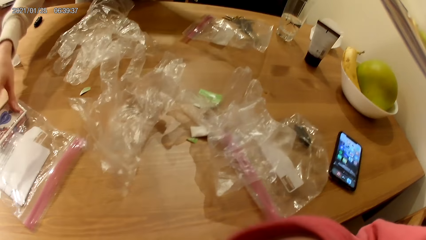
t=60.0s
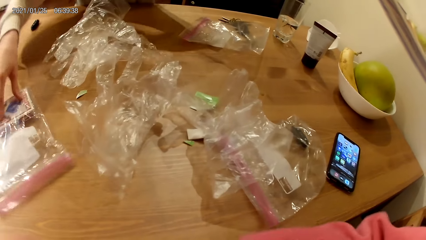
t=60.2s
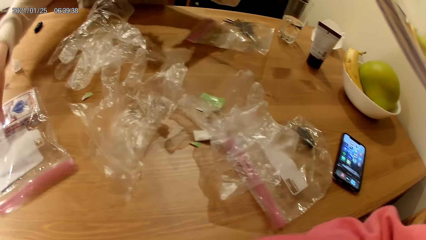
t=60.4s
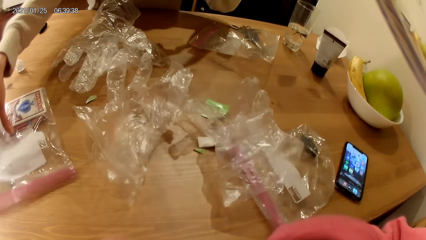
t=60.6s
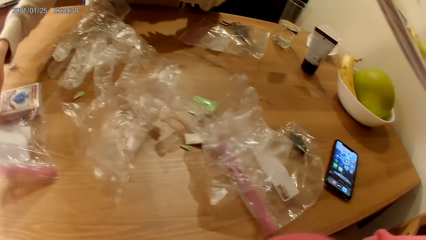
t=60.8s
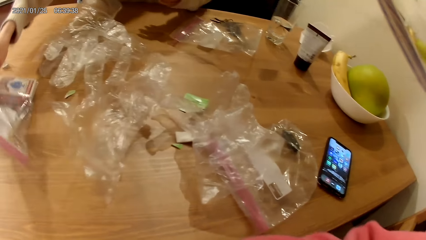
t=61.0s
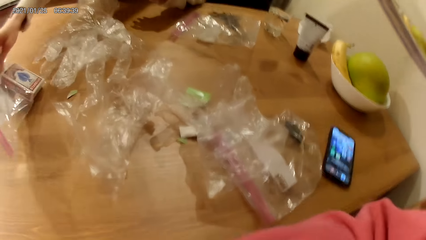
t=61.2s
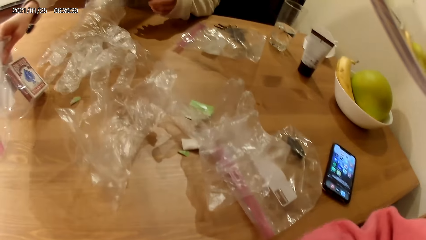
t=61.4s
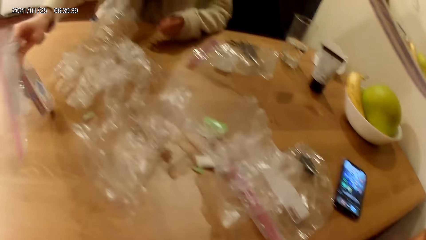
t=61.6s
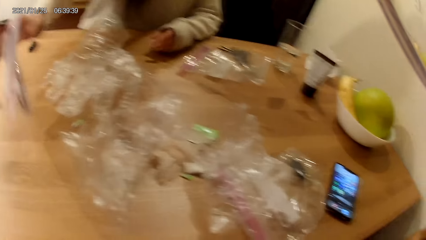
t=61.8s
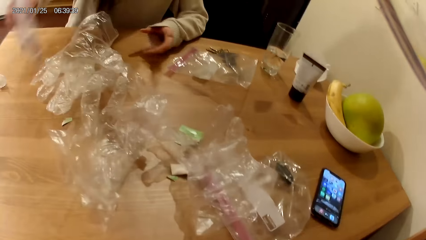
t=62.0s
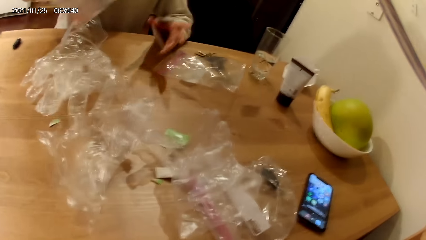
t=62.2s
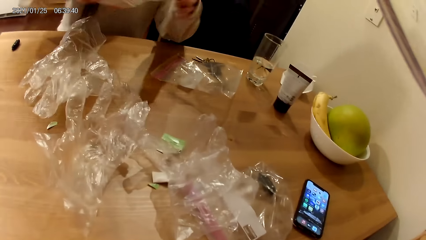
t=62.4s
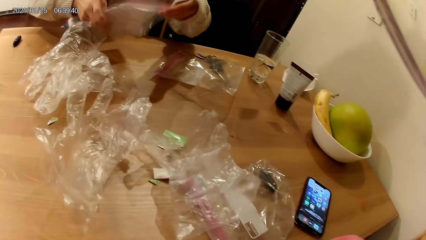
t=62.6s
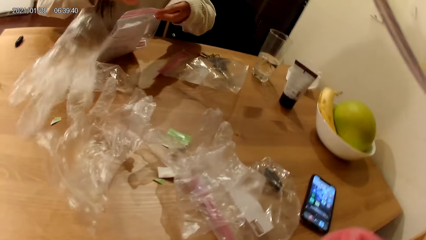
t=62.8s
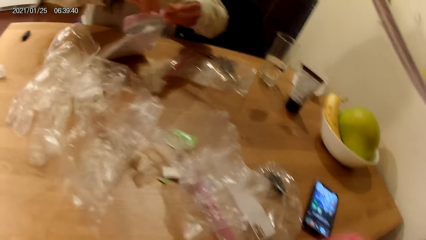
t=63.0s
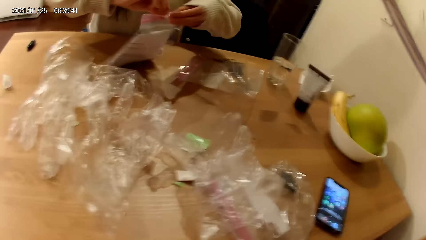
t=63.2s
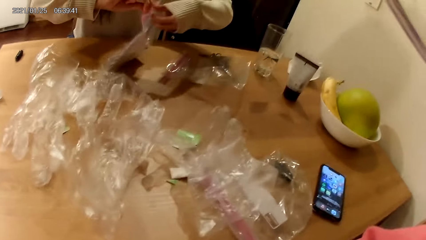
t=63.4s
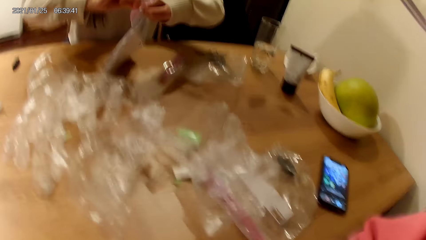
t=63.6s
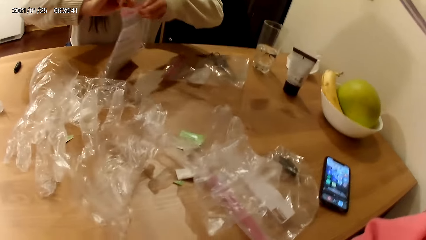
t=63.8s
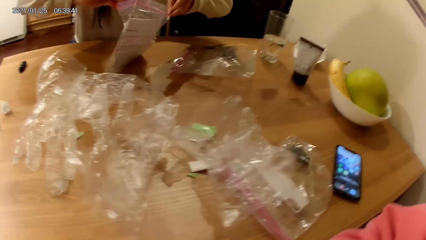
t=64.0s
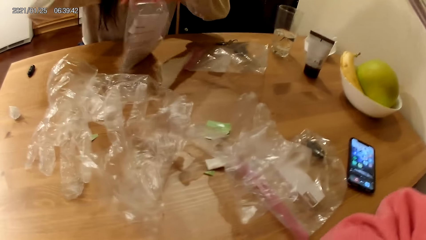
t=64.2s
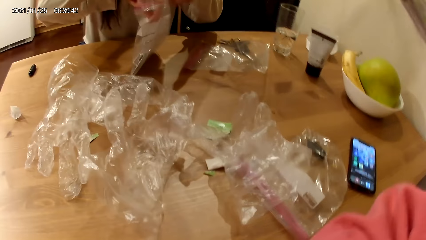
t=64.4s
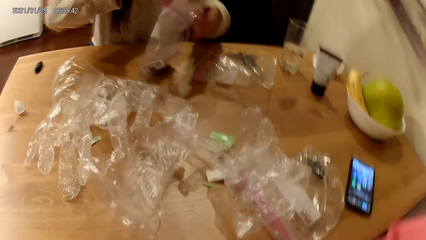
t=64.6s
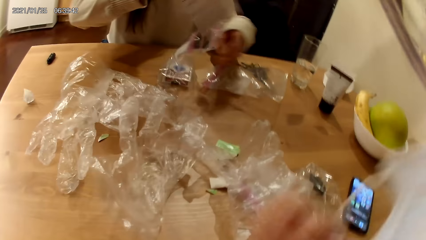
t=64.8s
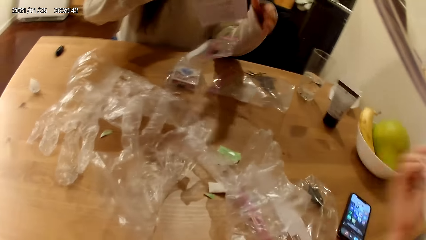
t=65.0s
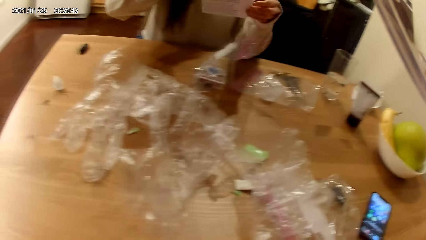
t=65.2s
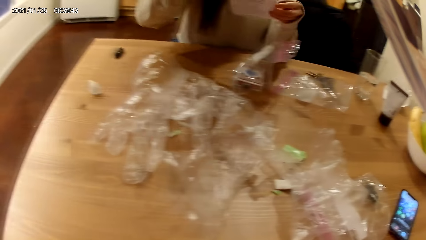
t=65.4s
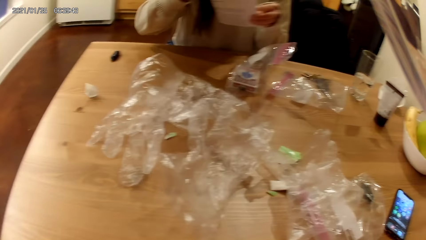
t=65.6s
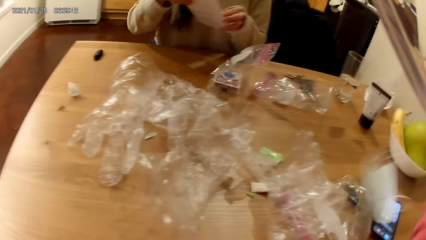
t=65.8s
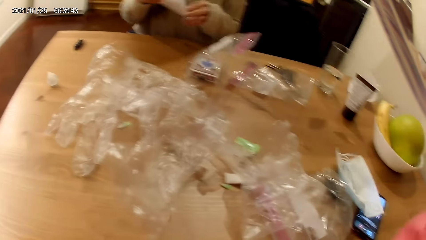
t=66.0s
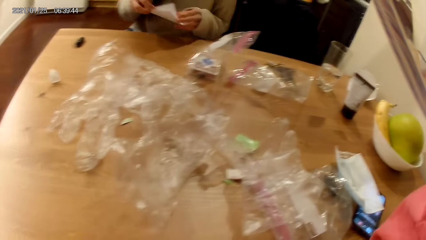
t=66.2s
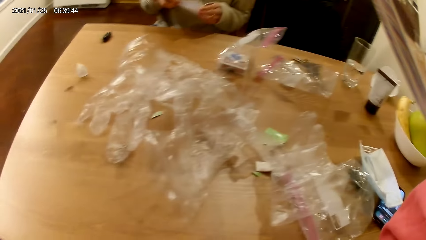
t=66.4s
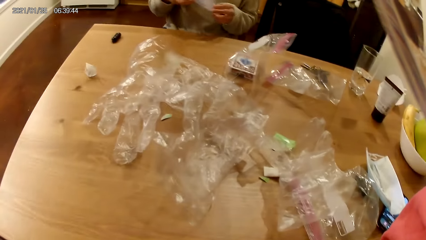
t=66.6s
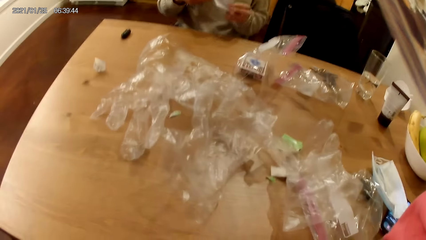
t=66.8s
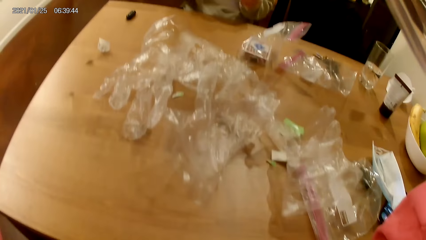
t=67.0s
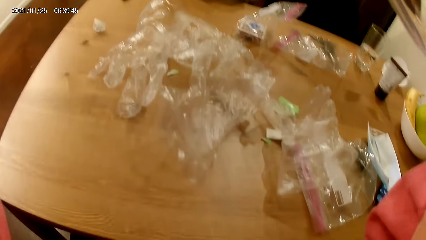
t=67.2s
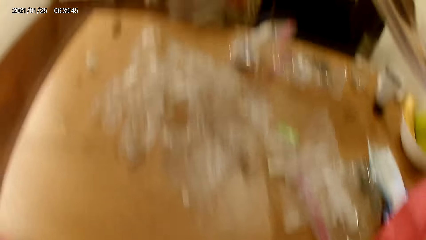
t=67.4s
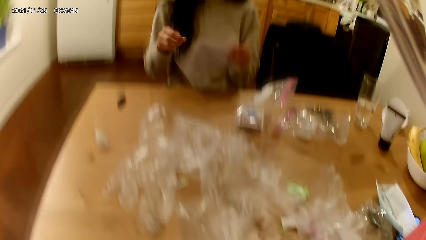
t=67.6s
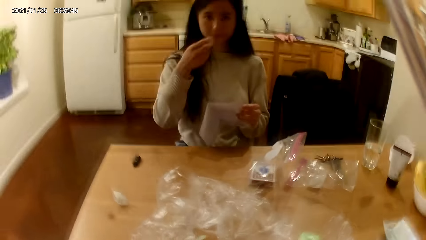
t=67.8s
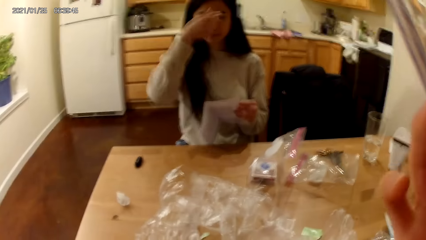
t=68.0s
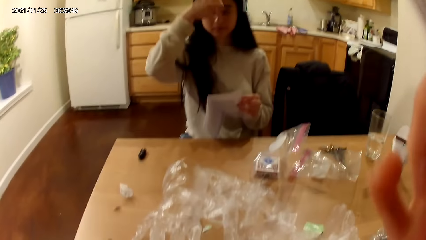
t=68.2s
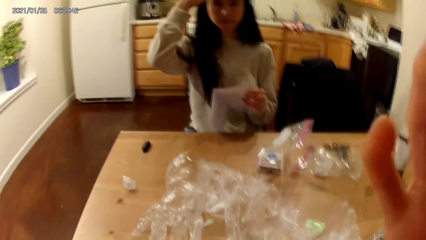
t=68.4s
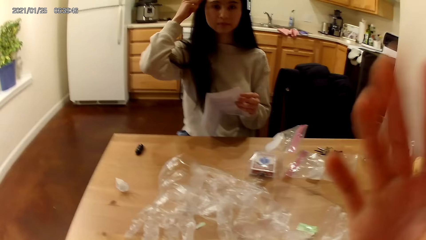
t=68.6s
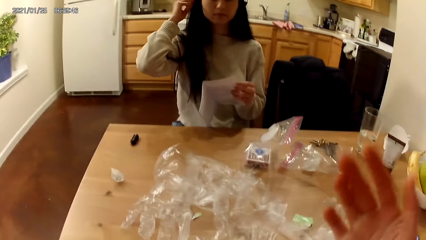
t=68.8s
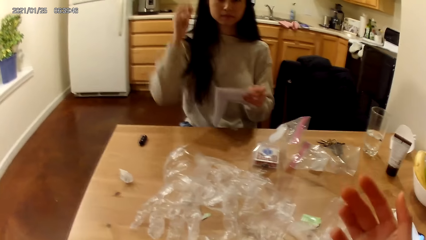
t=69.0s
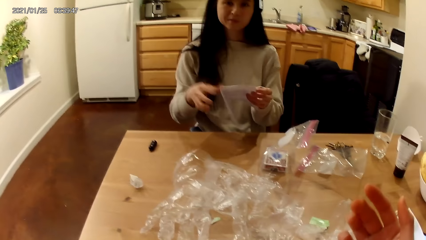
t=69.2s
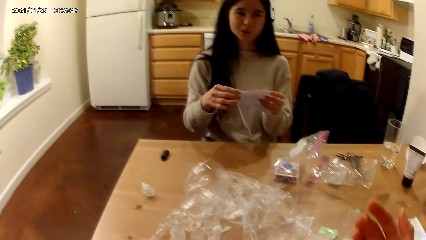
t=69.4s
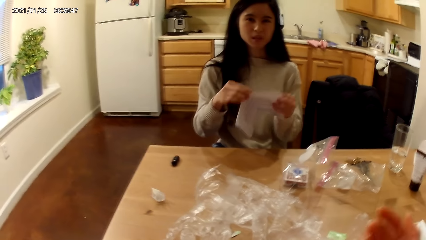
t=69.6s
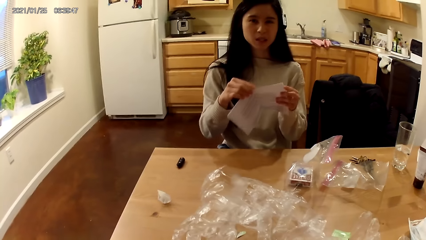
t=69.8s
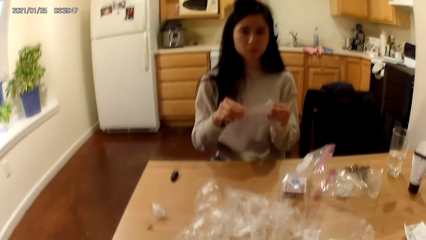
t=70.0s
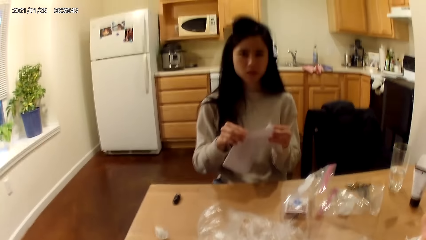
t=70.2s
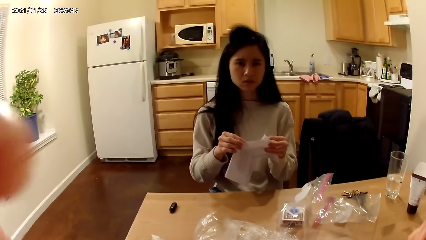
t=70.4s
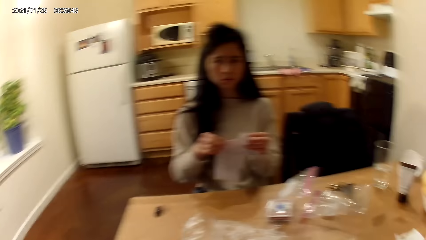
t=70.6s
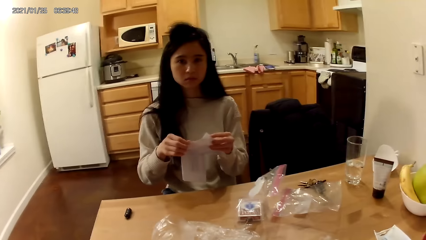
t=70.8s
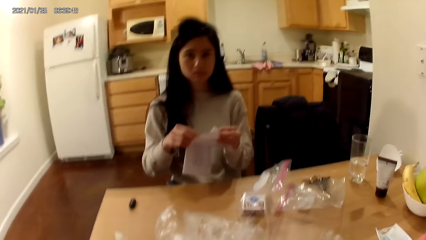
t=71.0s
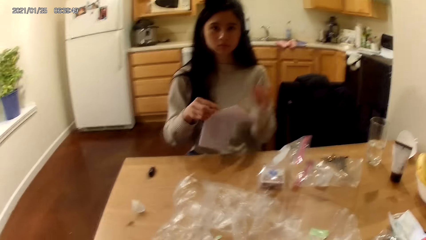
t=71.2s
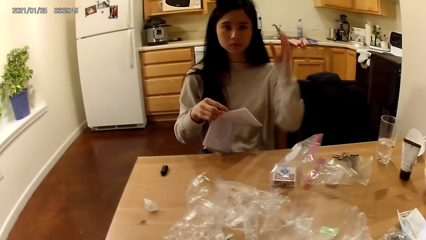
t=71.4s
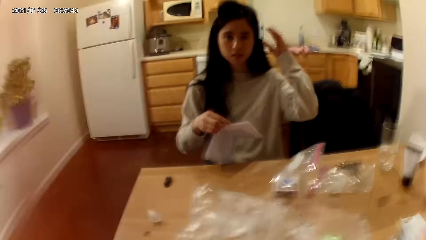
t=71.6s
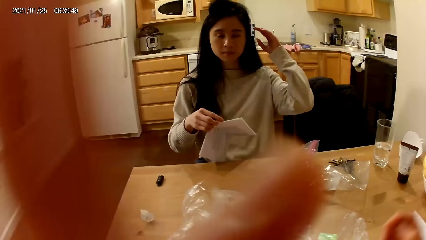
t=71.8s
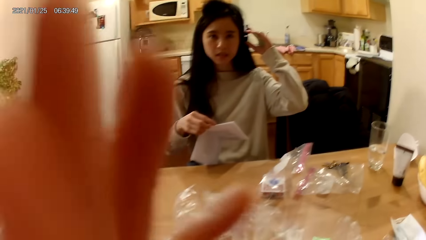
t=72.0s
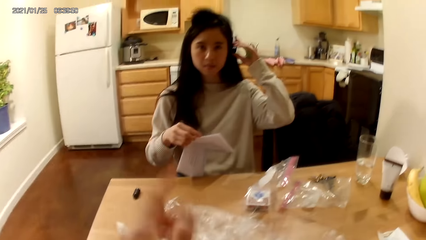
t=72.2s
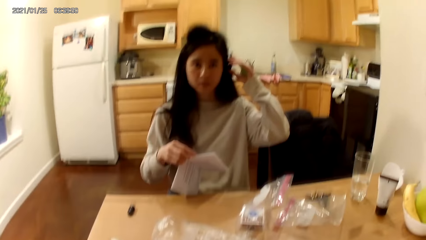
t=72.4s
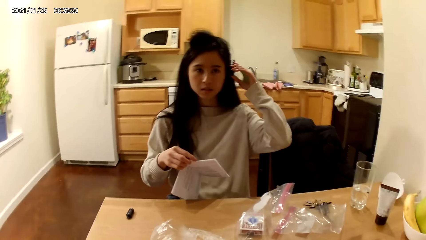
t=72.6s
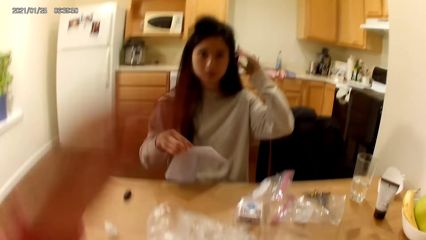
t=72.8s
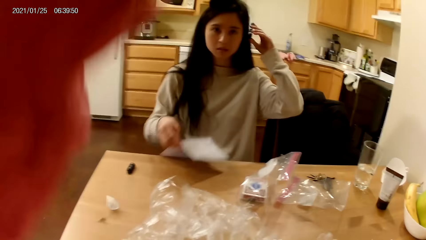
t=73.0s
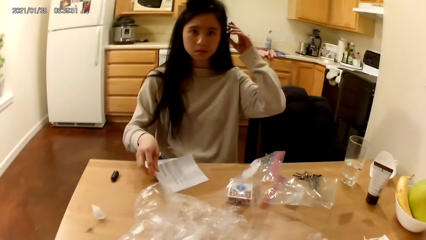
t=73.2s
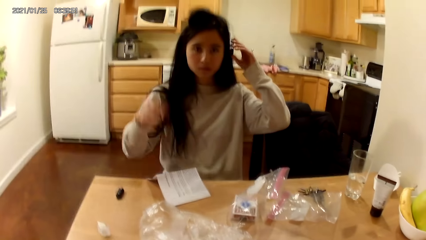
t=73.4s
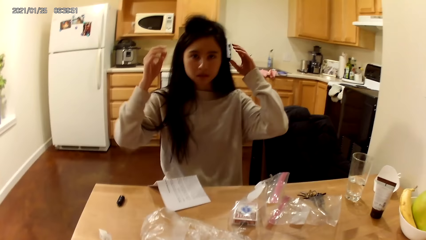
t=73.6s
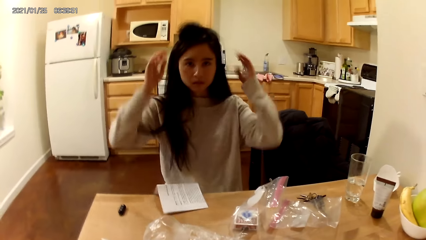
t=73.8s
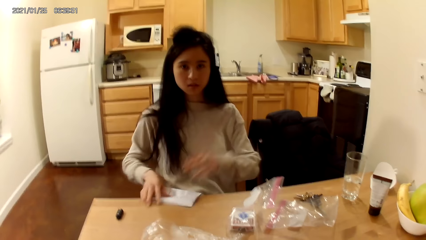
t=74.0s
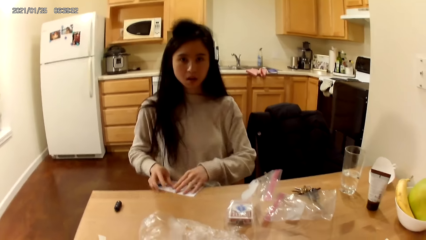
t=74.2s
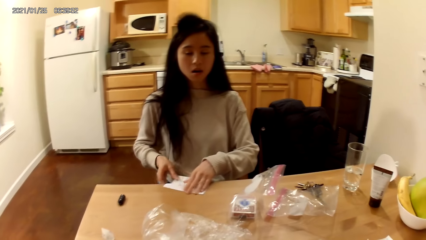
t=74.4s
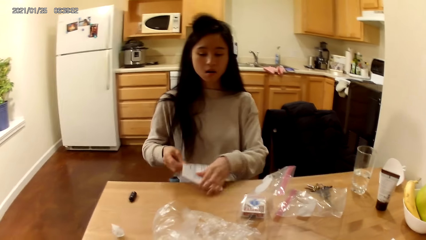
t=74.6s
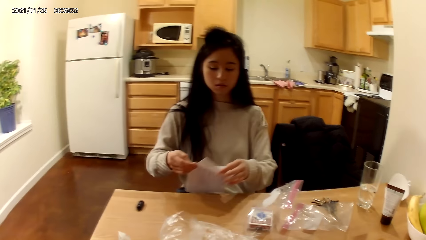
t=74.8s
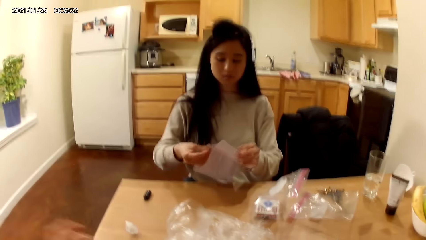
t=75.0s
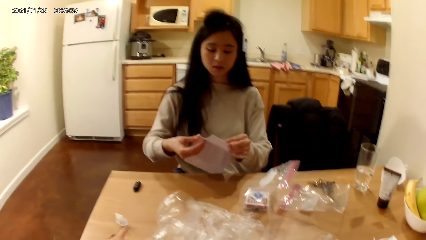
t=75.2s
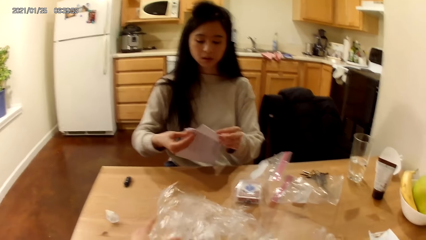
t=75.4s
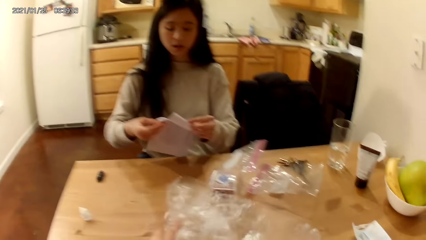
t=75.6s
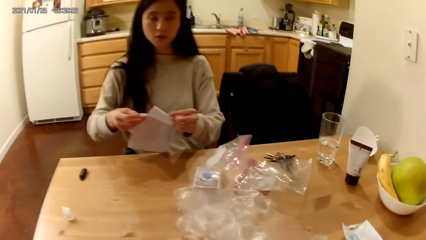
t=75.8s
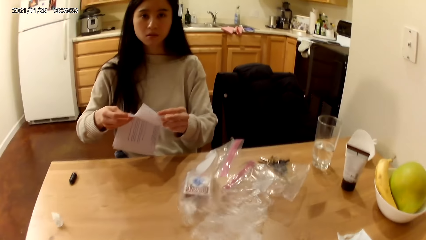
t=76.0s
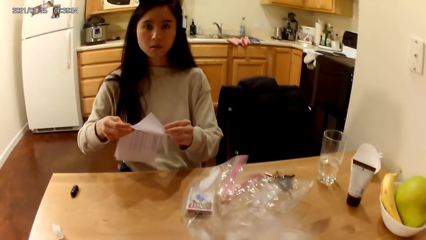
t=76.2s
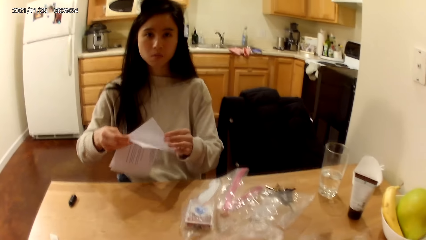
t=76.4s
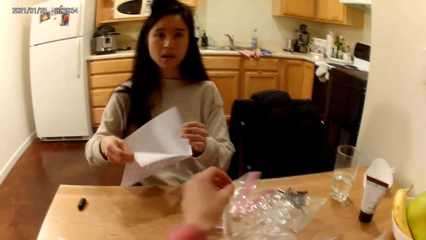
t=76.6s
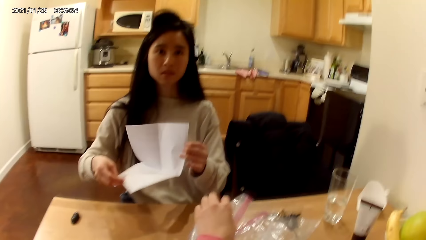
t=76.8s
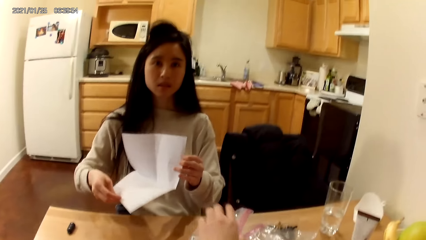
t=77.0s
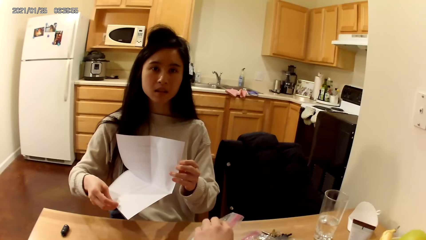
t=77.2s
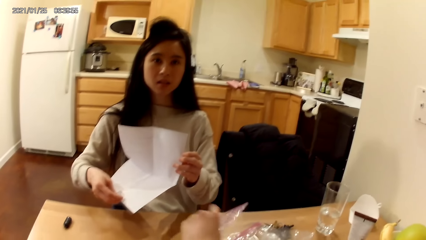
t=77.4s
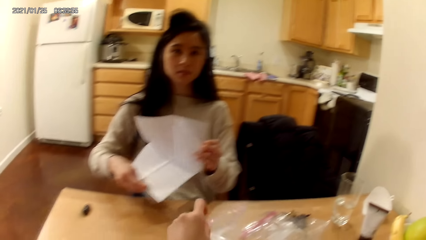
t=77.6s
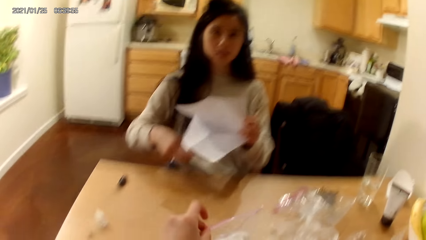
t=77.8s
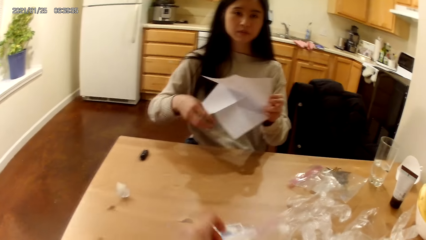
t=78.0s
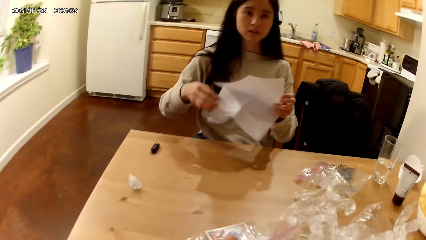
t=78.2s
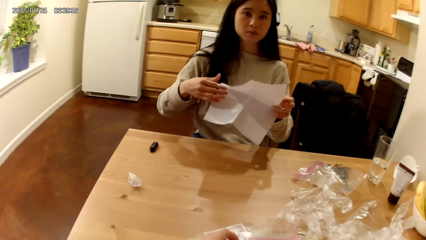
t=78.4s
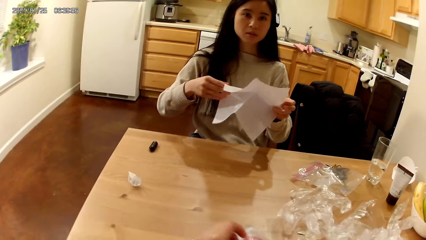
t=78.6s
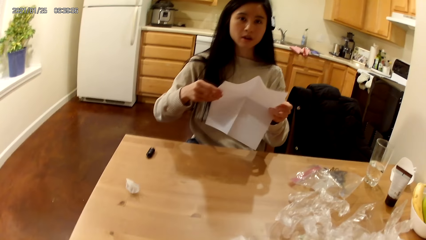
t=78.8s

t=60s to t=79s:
A woman takes the transparent bag from the table with her right hand. The woman touches the table with her left hand. The woman holds the transparent bag on the table with both hands. The woman opens the transparent bag with both hands. The camera wearer looks around. The woman takes a piece of paper from inside the transparent bag with her right hand. The woman holds the piece of paper with both hands. The camera wearer drops a nose mask on the table with her right hand. She adjusts the camera. The woman touches her hair with her right hand. The camera wearer removes her right hand from her face. The woman holds the piece of paper with both hands. The camera wearer touches her face with her right hand. The woman adjusts a headphone on her head with her left hand. The camera wearer removes her left hand from her face. She speaks to the woman. The woman drops the piece of paper on the table with her right hand. The woman removes her left hand from the headphone on her head. The woman takes the piece of paper from the table with both hands. The camera wearer shifts the plastic gloves on the table with her left hand. The woman unfolds the piece of paper in her hands with both hands. The camera wearer takes a transparent bag from the table with her left hand. She pulls the zip lock bag.
